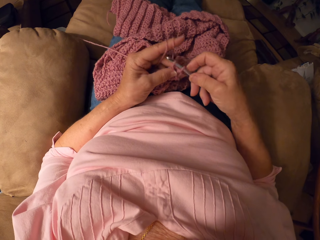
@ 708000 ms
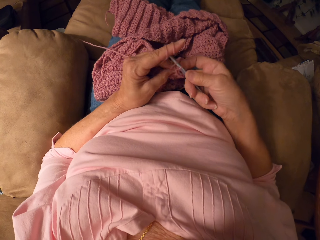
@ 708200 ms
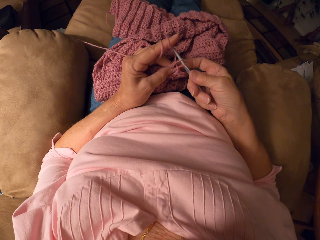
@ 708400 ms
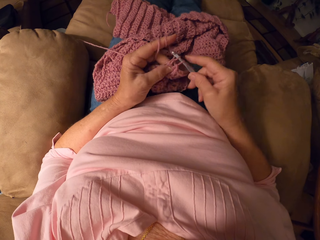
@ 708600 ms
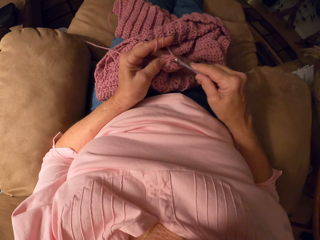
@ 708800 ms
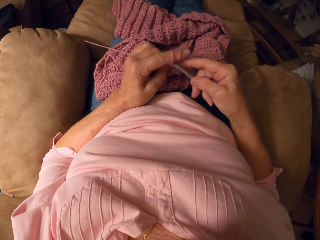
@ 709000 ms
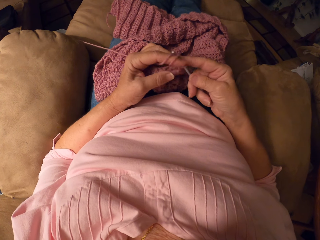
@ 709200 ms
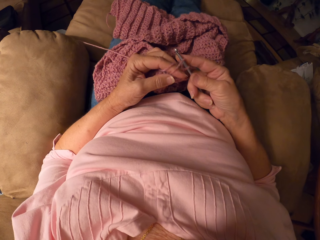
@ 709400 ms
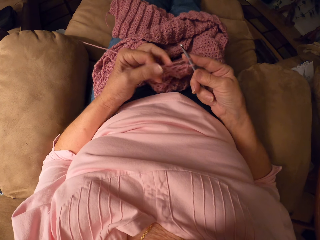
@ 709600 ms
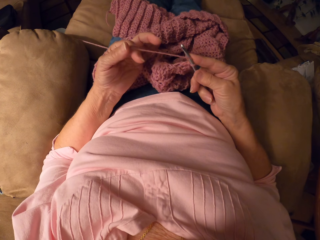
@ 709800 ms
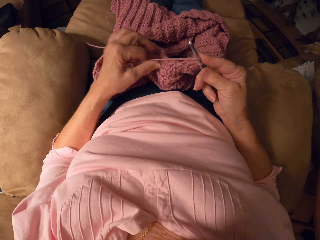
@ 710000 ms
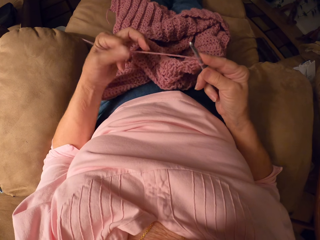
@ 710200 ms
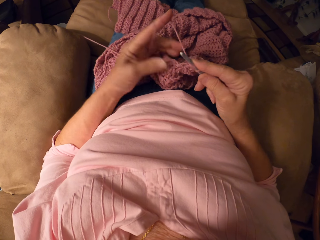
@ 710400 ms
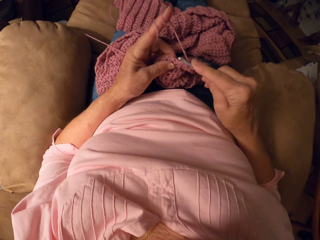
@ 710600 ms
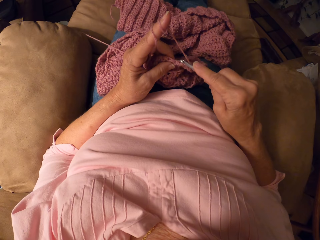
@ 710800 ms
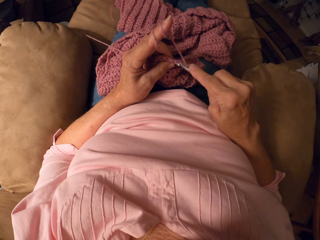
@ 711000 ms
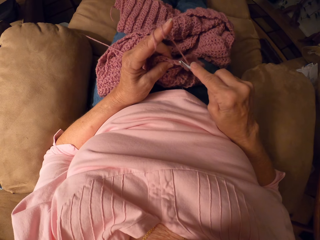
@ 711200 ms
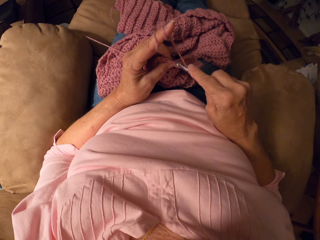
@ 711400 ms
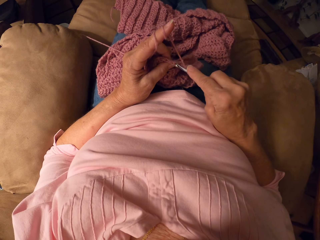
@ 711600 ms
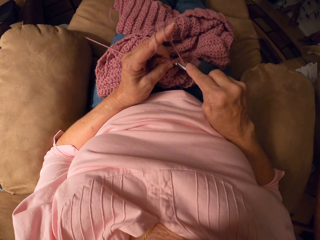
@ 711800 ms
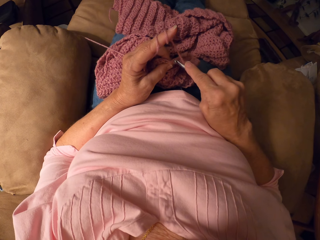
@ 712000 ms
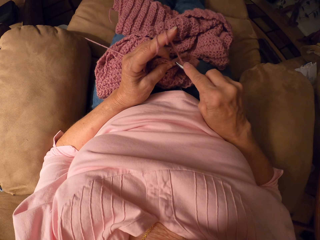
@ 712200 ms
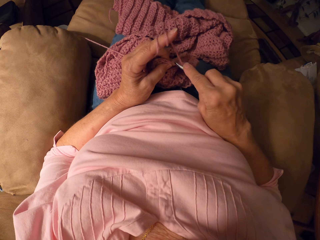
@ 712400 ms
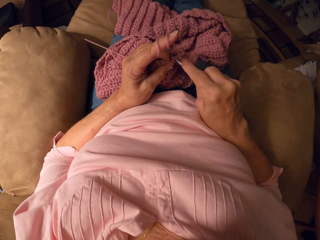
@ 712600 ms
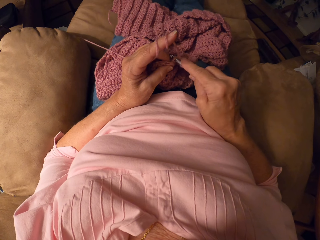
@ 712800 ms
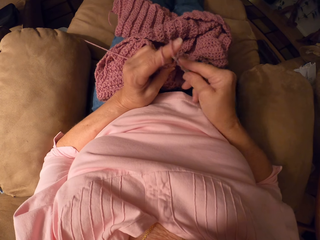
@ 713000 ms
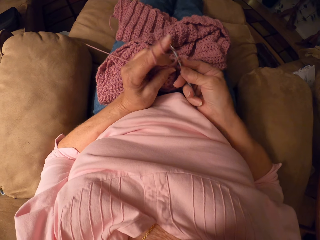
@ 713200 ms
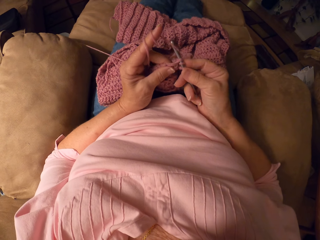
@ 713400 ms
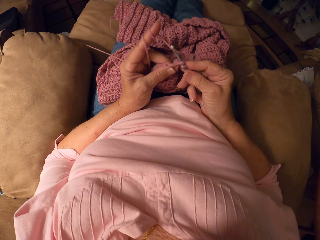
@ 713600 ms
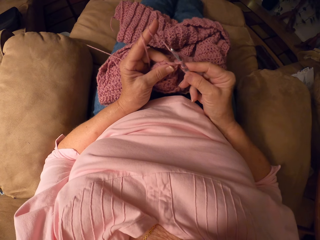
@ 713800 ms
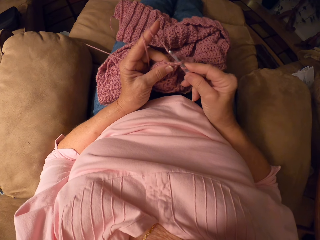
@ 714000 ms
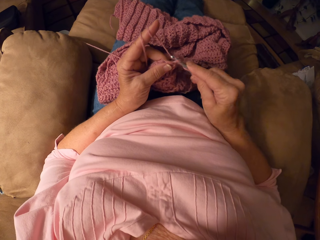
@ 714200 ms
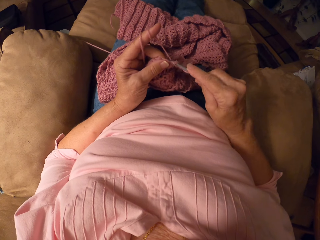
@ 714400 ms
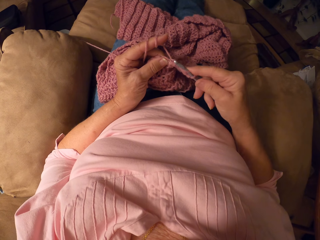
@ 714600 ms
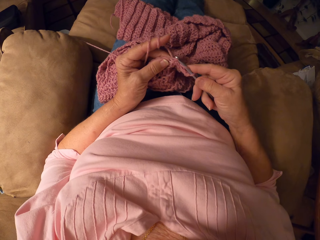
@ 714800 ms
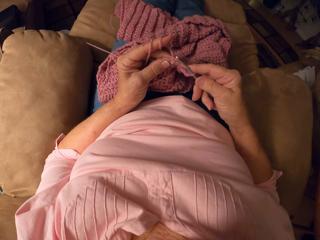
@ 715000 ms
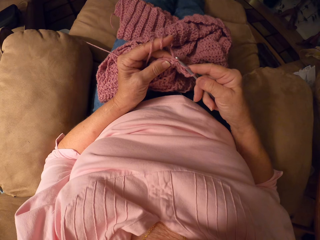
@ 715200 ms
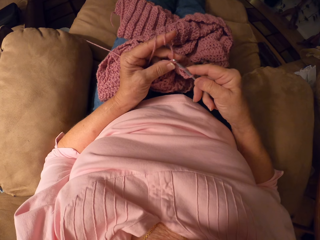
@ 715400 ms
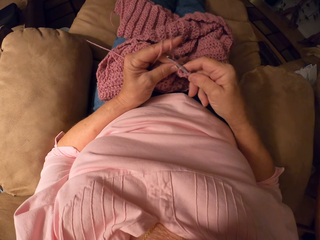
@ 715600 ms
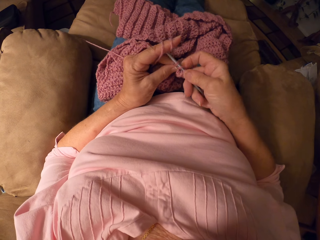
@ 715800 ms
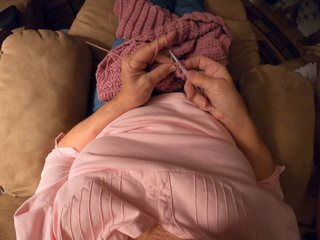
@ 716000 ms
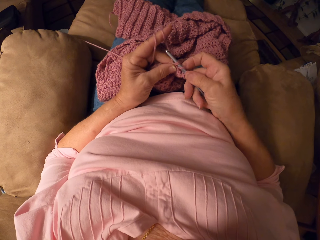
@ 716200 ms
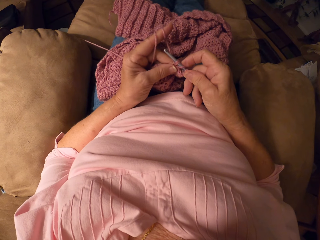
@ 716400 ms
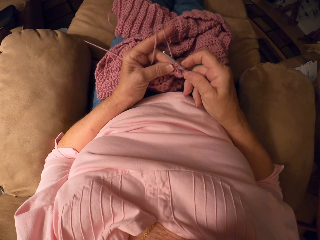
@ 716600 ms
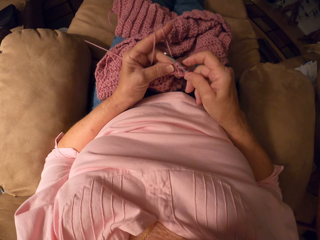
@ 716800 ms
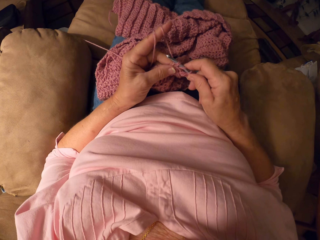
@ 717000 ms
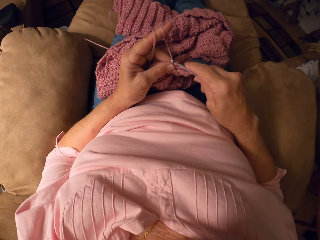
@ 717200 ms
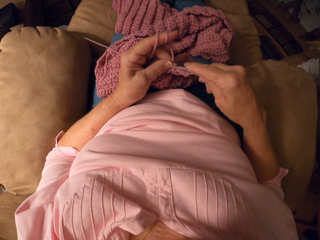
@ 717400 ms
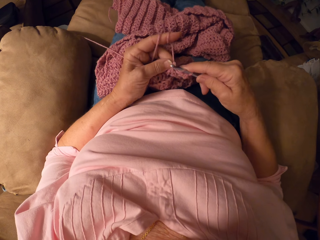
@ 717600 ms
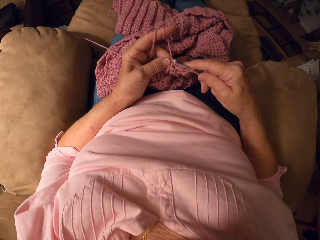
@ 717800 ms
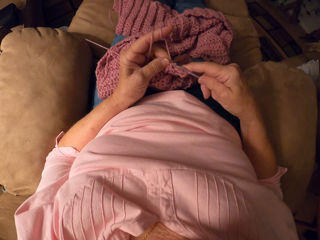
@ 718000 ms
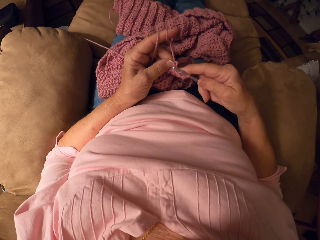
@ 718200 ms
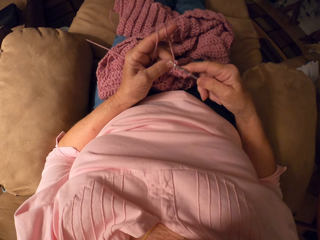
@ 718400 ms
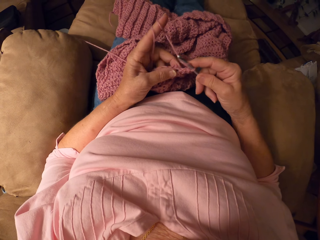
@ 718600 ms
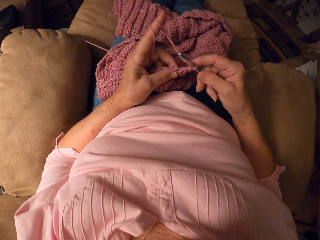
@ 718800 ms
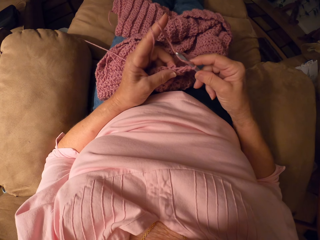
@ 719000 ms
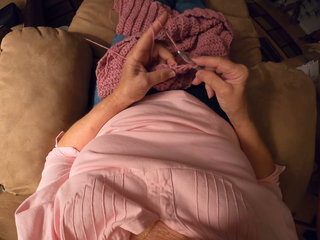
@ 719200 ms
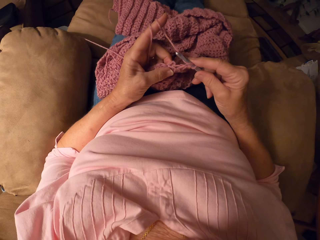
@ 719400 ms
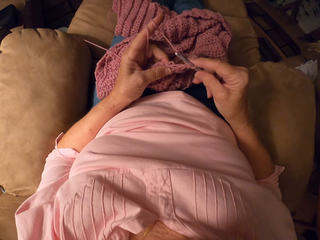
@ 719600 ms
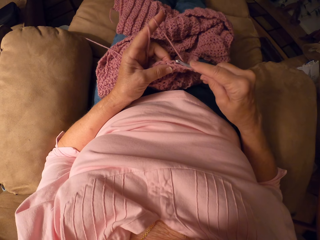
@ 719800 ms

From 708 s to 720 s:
The camera wearer adjusts the yarn on her finger. She crochets with the crochet hook.

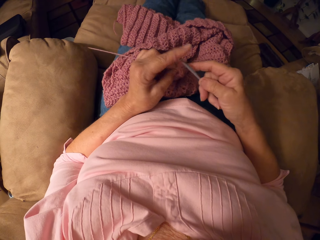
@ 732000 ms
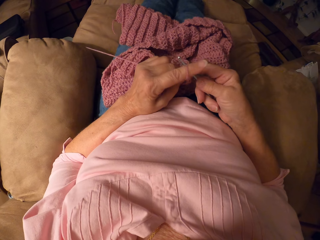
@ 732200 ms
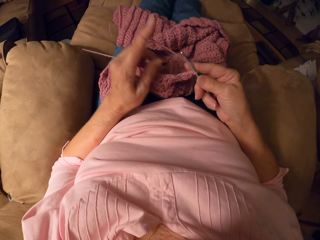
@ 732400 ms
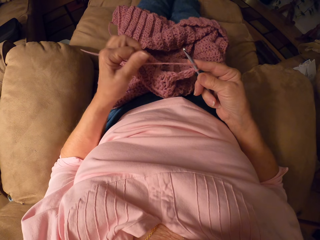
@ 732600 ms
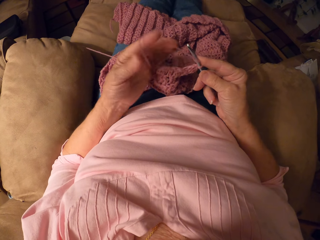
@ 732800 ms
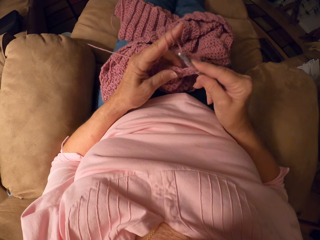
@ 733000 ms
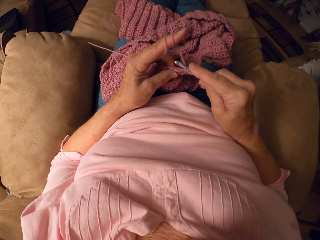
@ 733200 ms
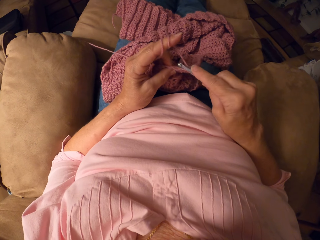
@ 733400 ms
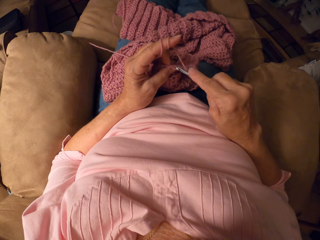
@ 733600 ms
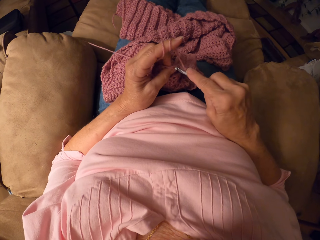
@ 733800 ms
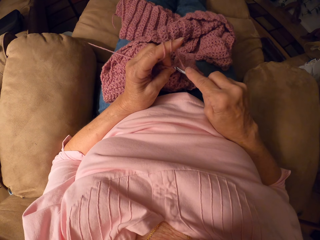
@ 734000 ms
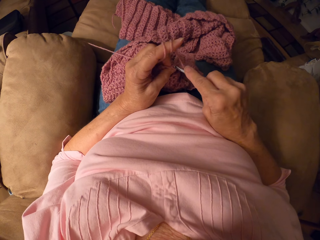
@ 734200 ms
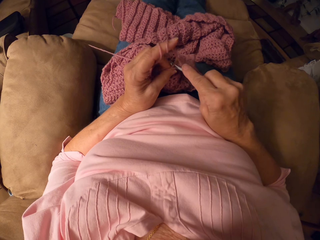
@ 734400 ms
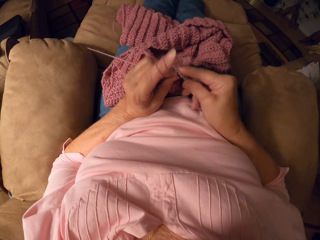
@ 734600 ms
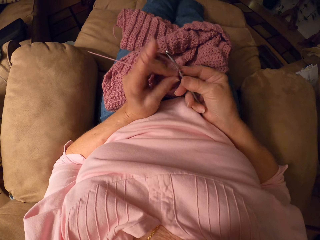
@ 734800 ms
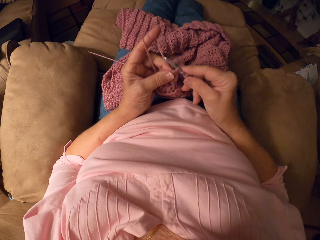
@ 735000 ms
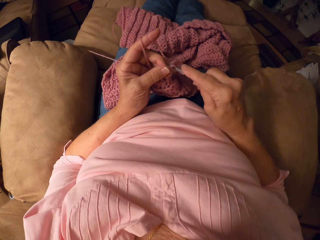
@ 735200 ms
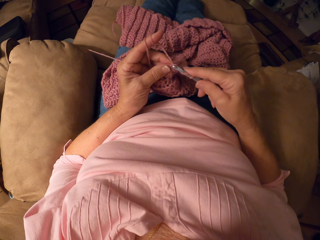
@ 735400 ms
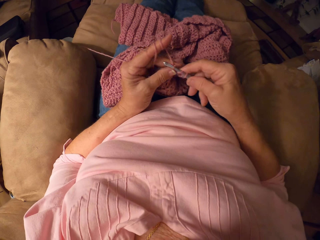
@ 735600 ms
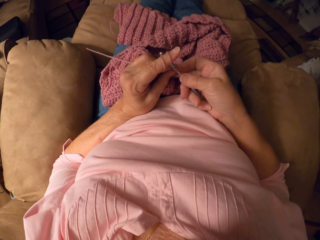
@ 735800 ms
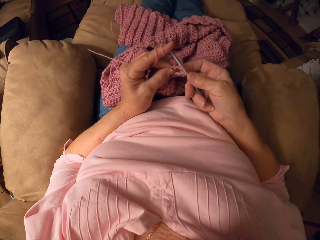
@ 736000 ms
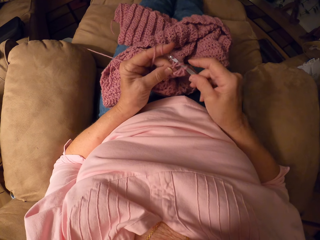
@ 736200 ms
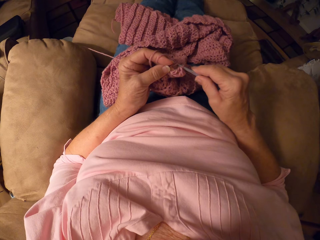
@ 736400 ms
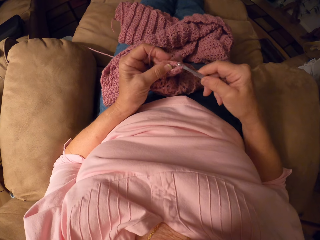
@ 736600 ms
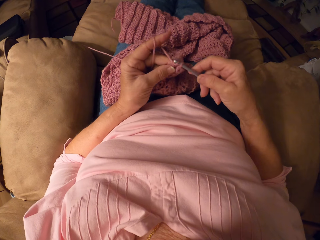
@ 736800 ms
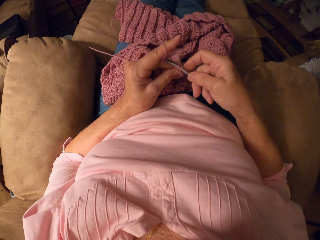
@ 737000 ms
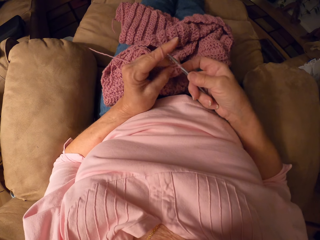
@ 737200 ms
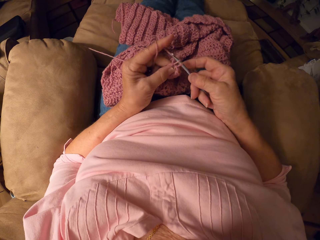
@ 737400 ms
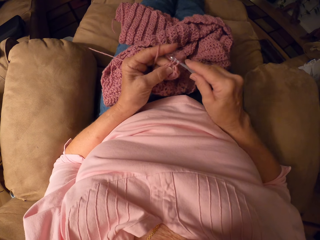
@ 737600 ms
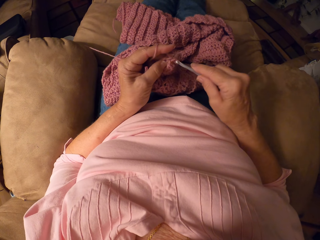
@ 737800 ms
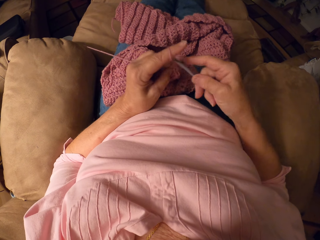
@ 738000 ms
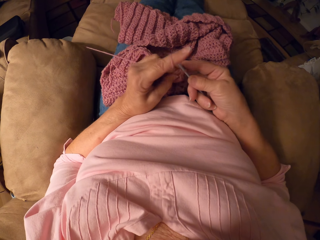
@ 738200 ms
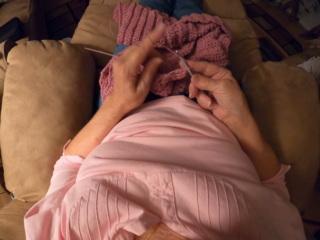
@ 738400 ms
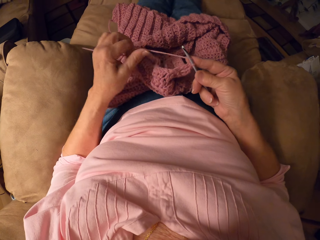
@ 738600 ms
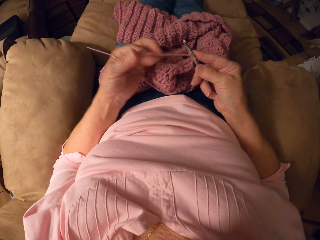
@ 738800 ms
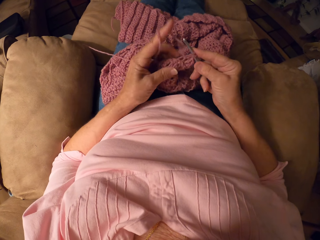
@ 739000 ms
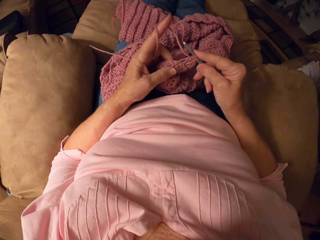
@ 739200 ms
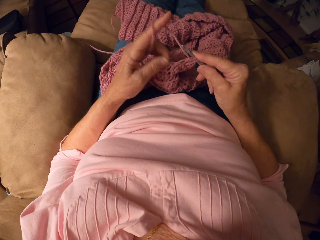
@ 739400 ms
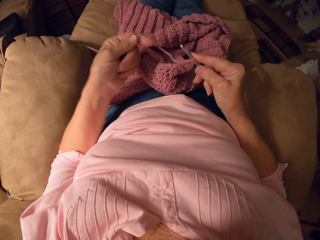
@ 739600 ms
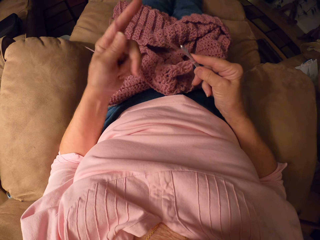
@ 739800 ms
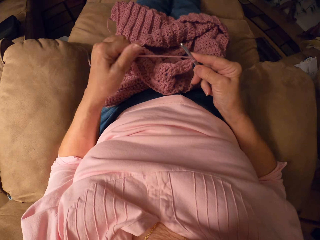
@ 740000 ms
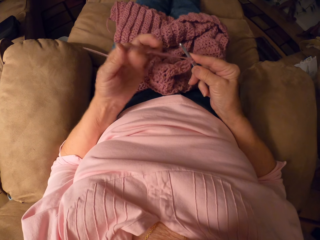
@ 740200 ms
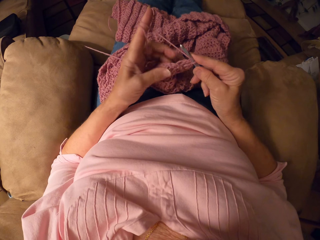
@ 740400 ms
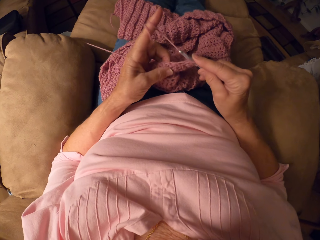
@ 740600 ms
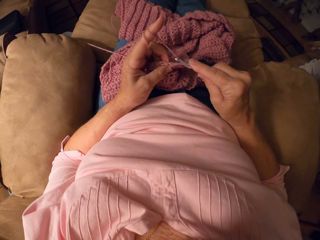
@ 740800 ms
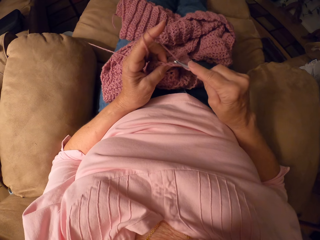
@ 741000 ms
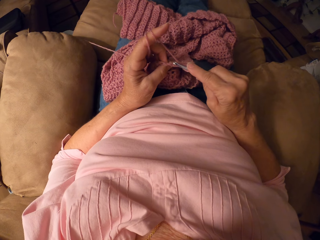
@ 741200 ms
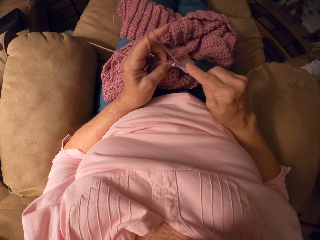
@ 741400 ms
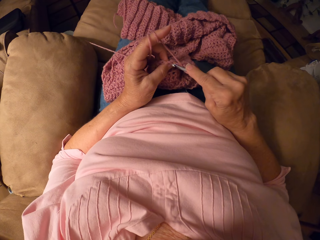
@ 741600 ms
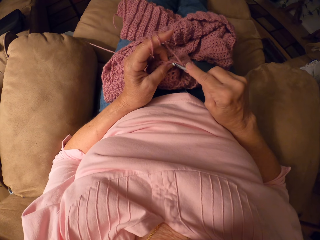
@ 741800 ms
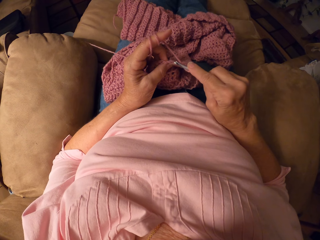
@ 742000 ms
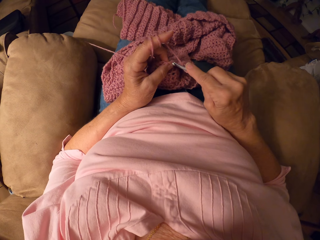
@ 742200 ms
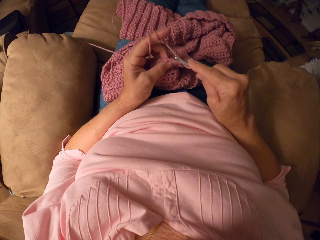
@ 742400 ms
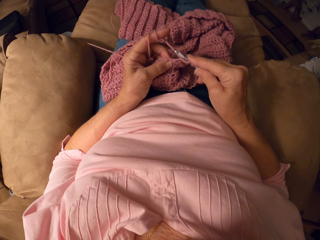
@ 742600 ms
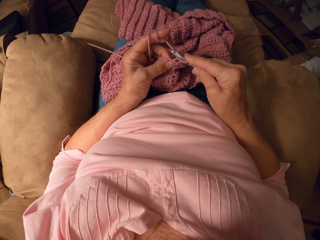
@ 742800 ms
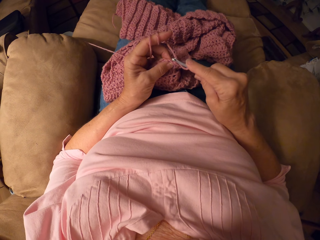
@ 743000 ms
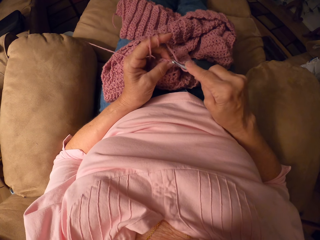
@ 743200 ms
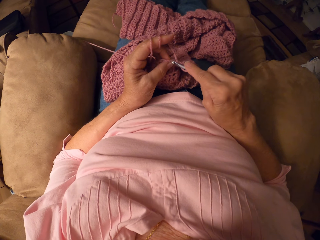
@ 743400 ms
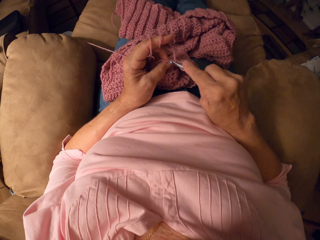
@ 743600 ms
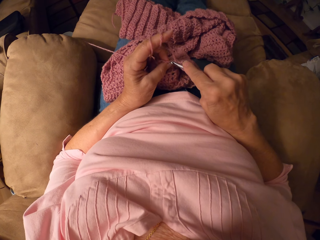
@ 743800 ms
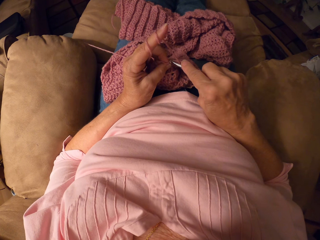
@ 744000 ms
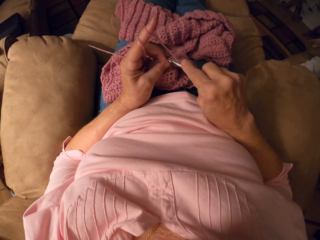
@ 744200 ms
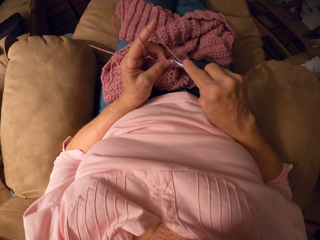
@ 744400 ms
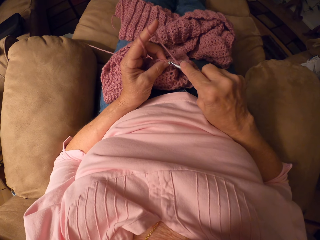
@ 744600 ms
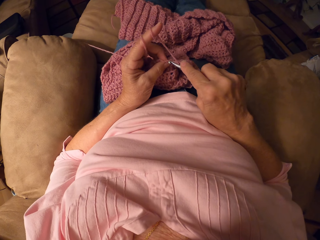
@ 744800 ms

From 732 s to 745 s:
The camera wearer rolls yarn around her finger. She crochets with the crochet hook. She rolls the yarn around her finger.
